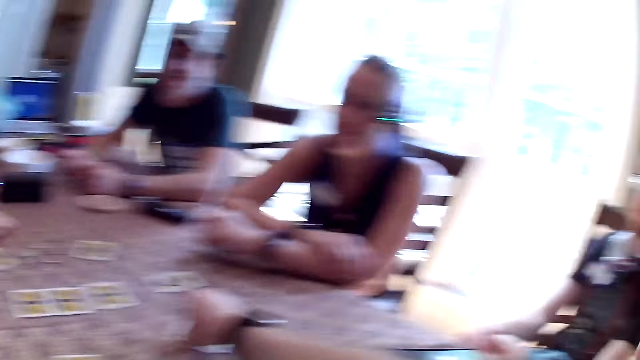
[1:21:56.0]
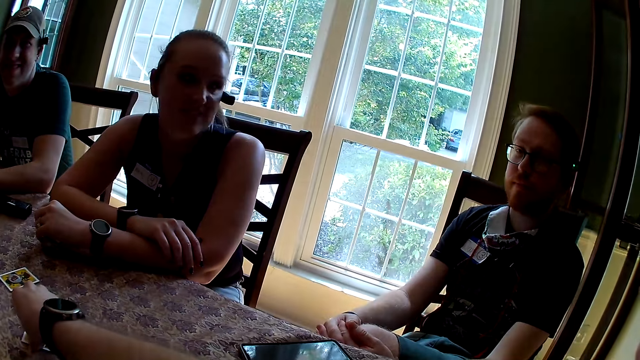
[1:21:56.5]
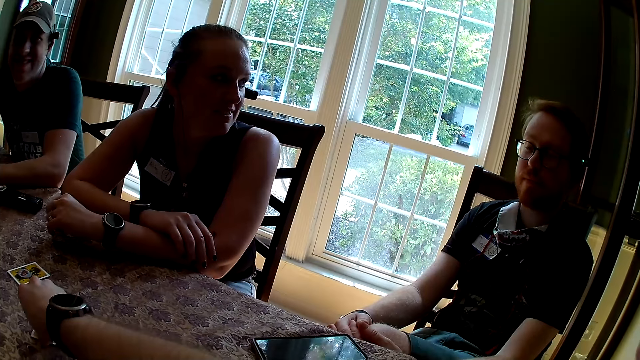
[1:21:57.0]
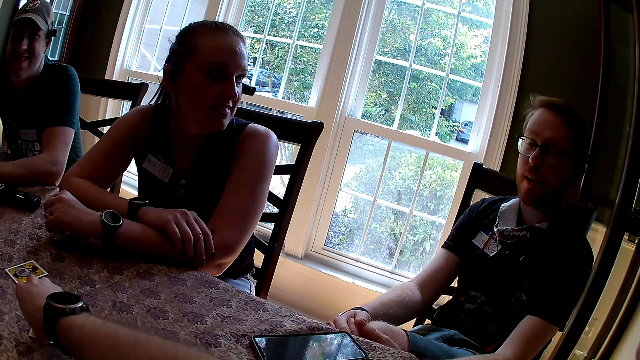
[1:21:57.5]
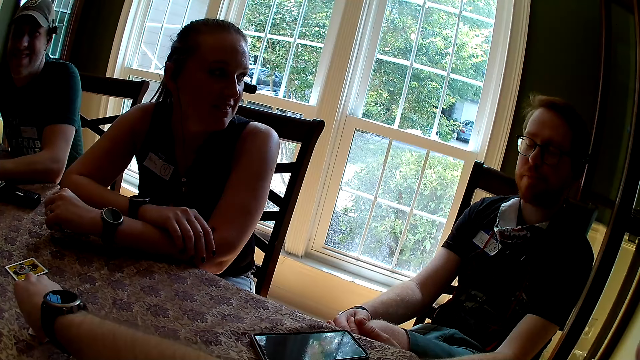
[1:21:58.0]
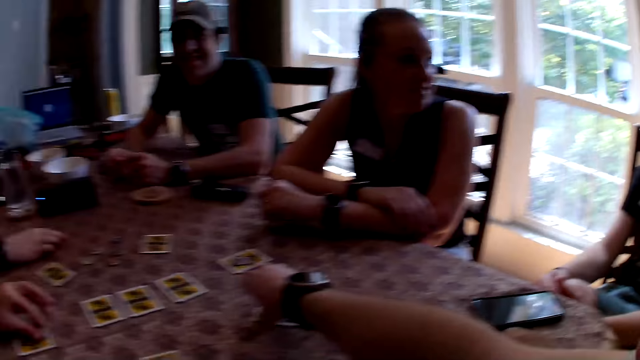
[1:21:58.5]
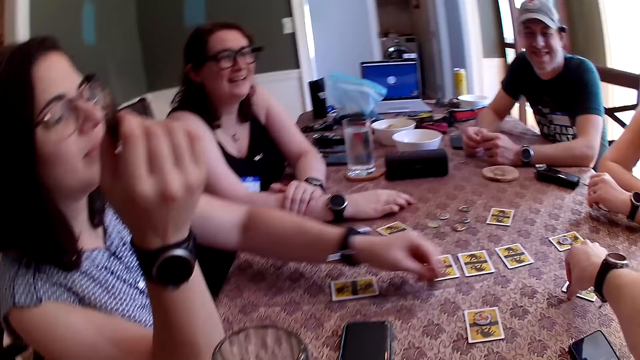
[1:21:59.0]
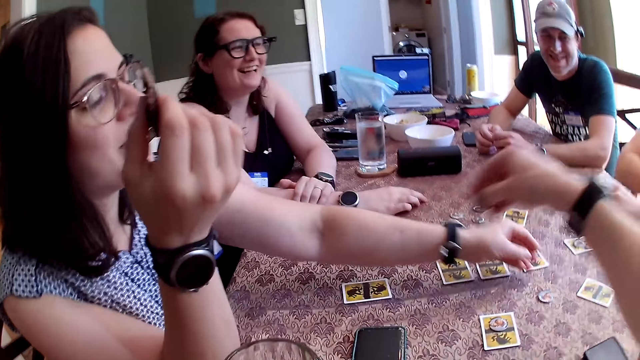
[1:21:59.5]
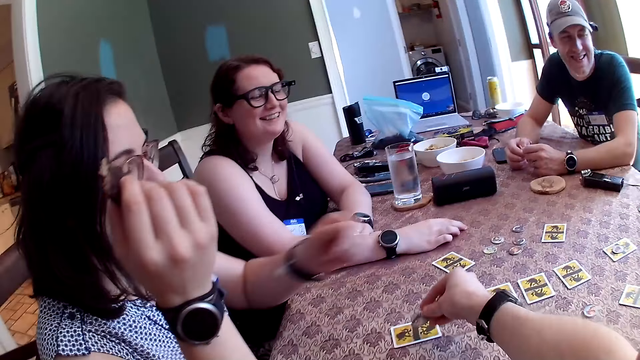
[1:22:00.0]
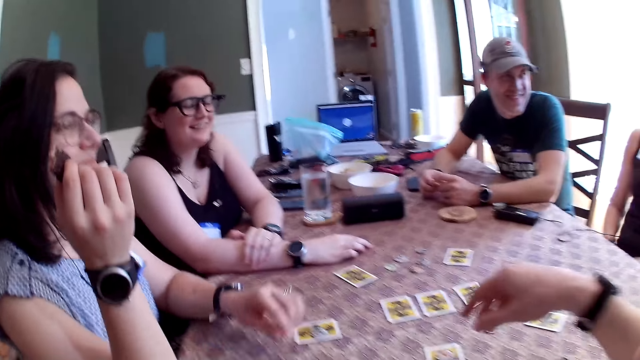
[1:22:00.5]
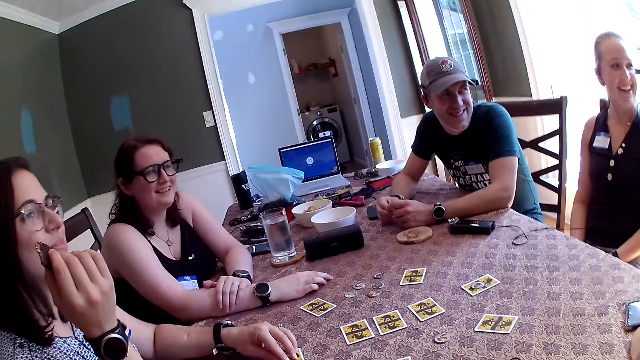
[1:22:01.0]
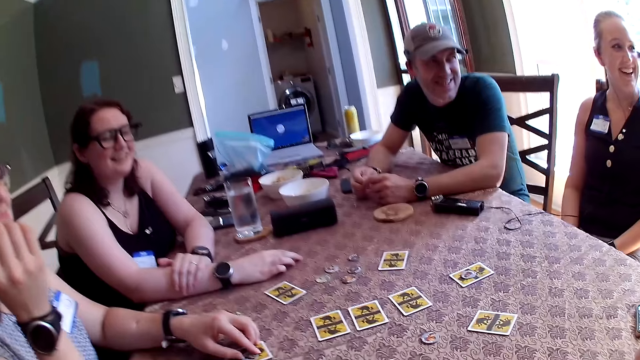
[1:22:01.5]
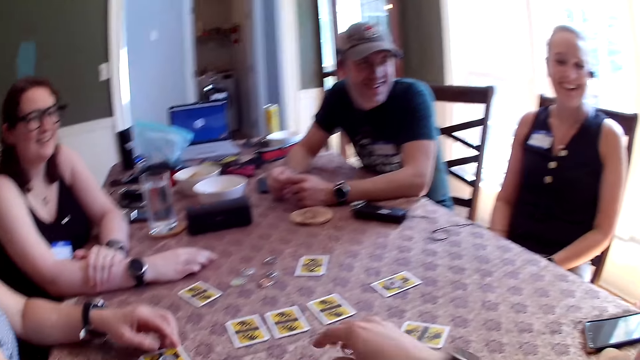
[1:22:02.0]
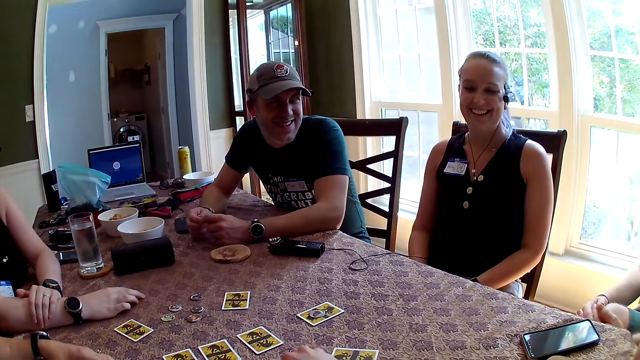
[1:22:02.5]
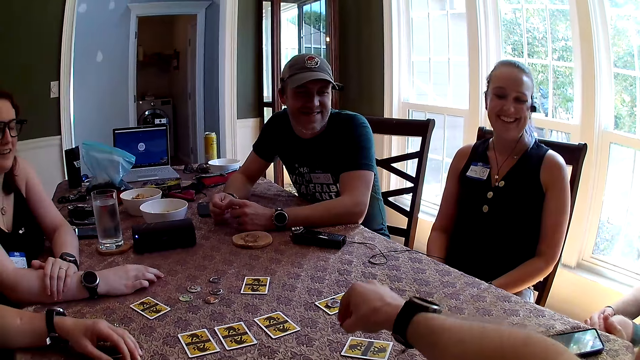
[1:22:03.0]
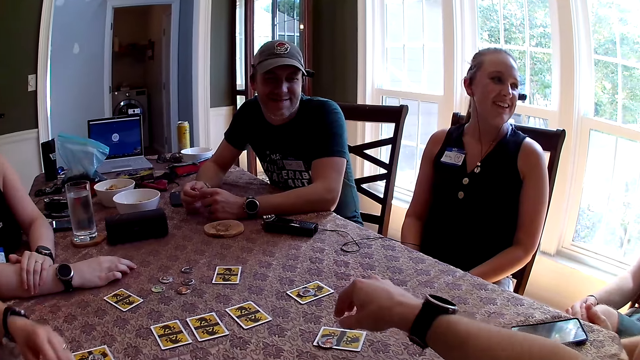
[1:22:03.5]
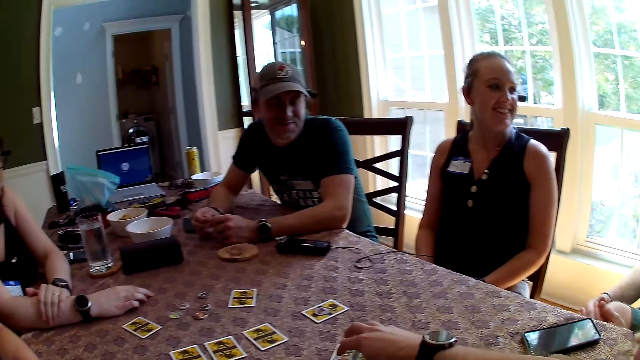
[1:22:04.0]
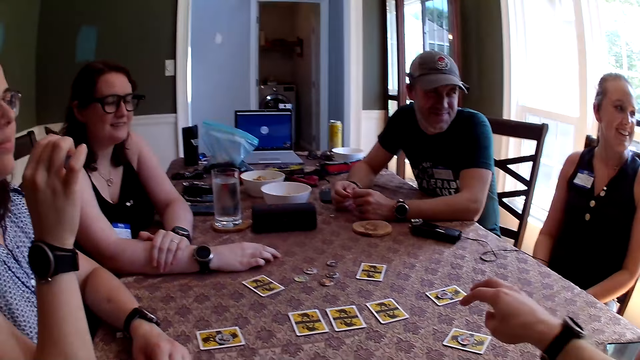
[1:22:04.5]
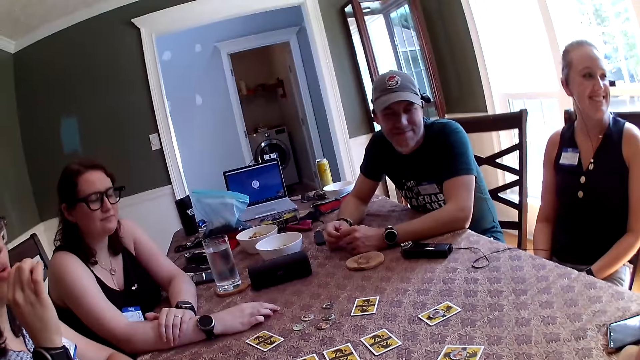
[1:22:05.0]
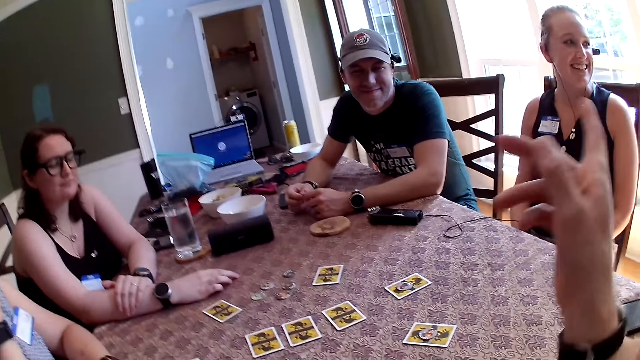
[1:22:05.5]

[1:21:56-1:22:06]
The camera wearer looks aside. He takes a token on a card with his right hand. A woman drops a token on the table with her left hand. The camera wearer drops the token on a card with his right hand. The woman touches the token with her left hand. The camera wearer takes a token from the table with his right hand. He drops the token on a card with his right hand. He shifts the token on the card with his right hand.

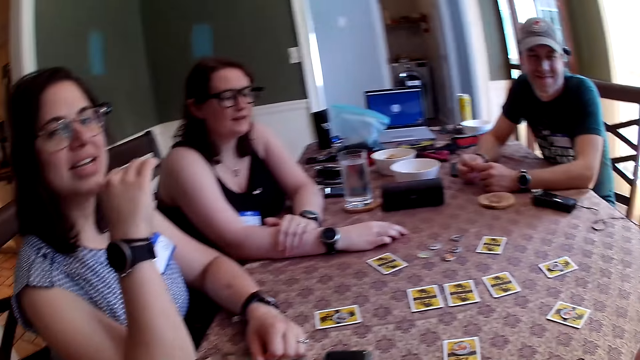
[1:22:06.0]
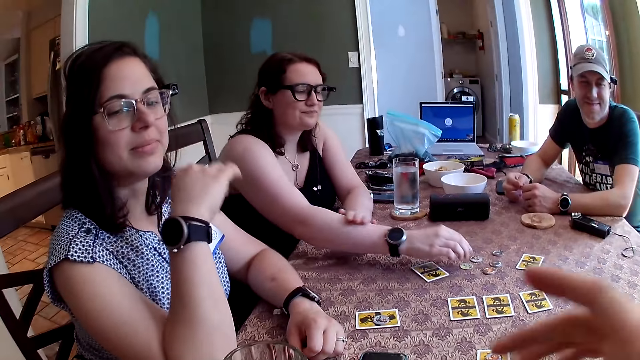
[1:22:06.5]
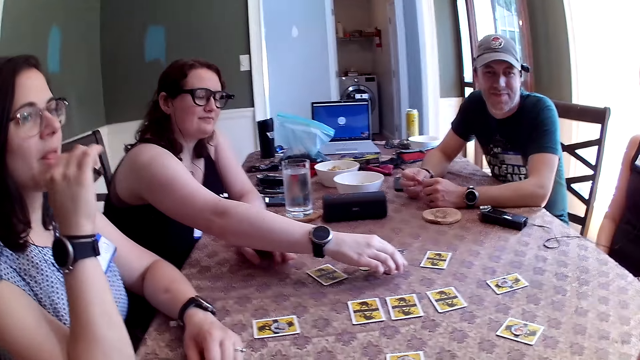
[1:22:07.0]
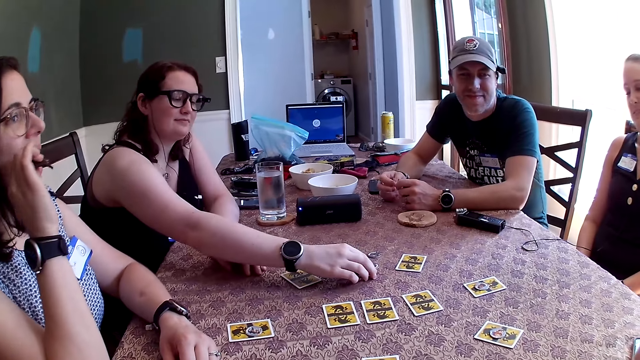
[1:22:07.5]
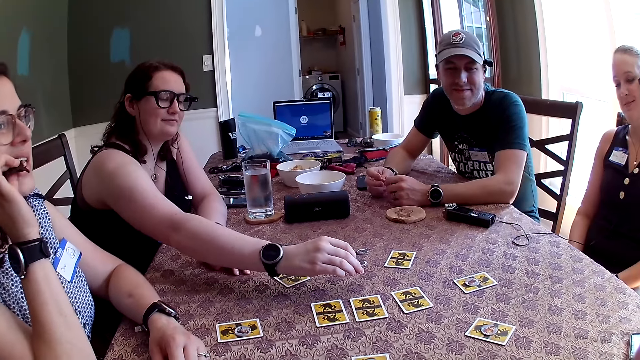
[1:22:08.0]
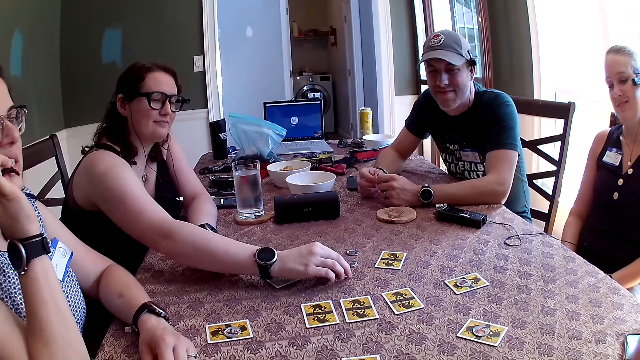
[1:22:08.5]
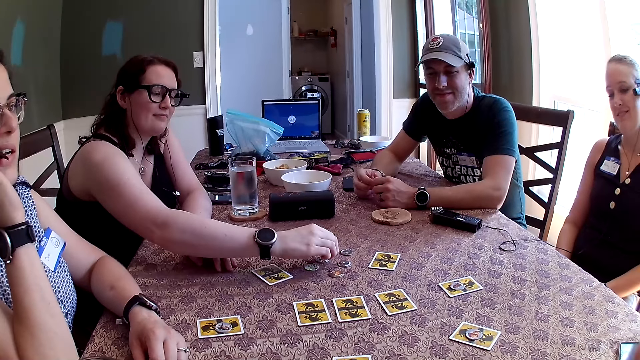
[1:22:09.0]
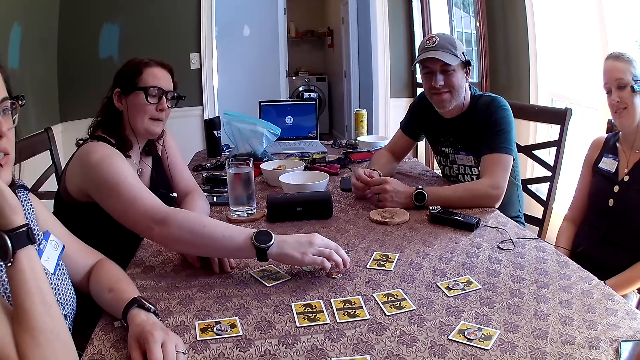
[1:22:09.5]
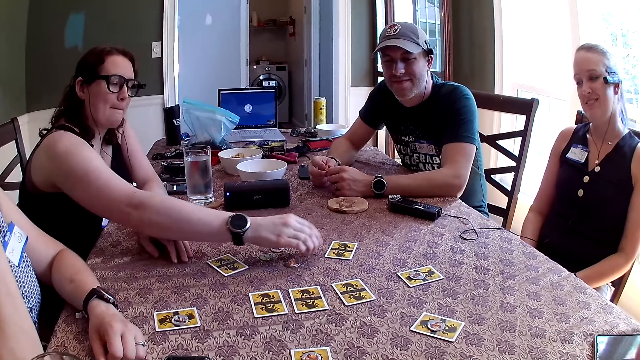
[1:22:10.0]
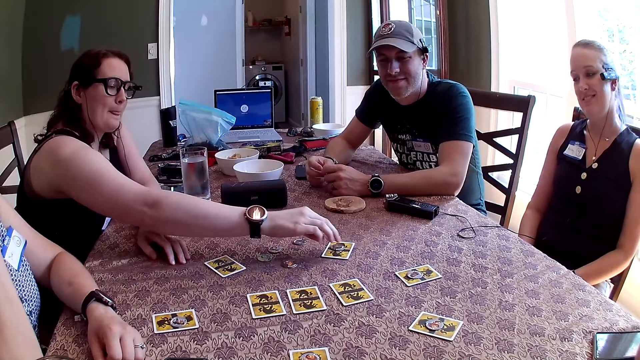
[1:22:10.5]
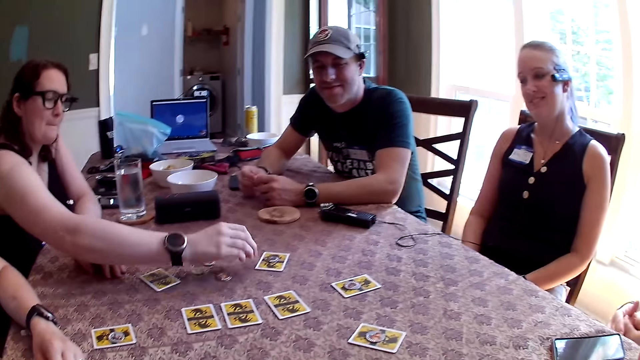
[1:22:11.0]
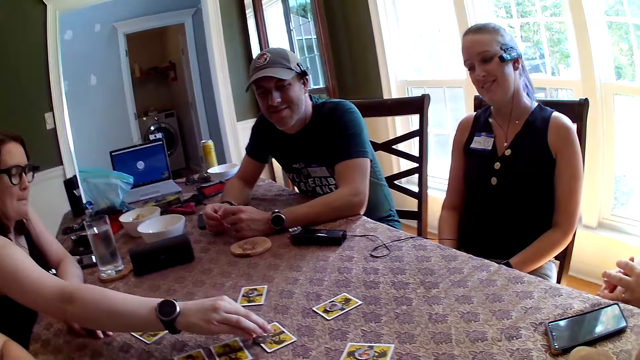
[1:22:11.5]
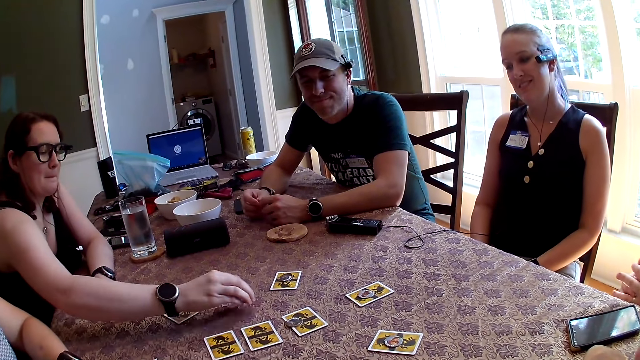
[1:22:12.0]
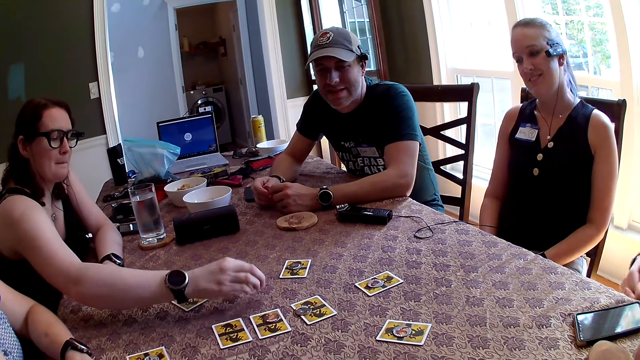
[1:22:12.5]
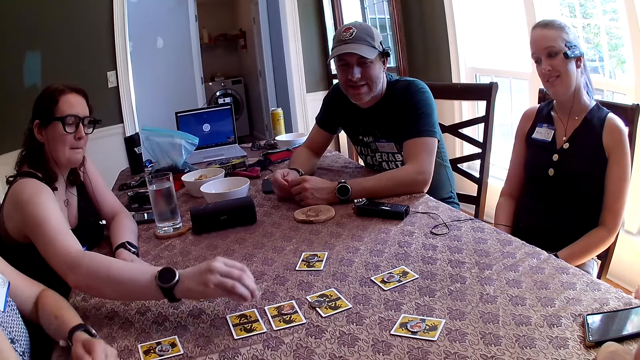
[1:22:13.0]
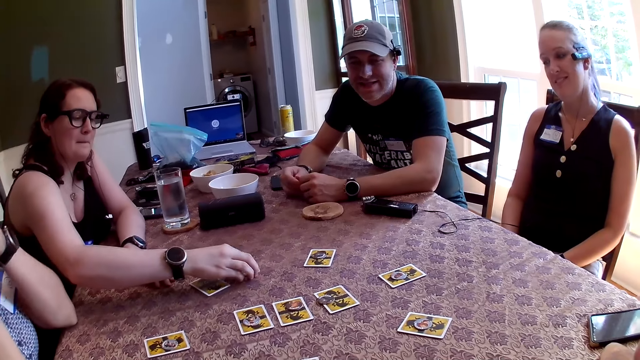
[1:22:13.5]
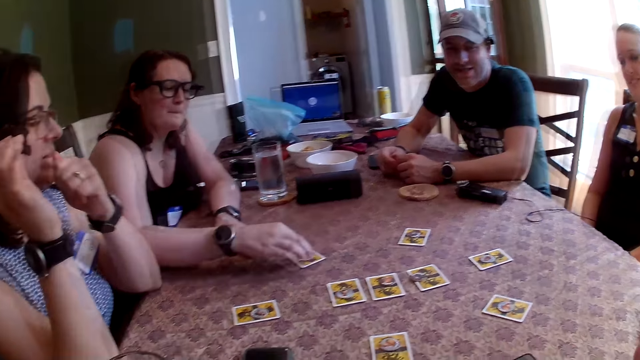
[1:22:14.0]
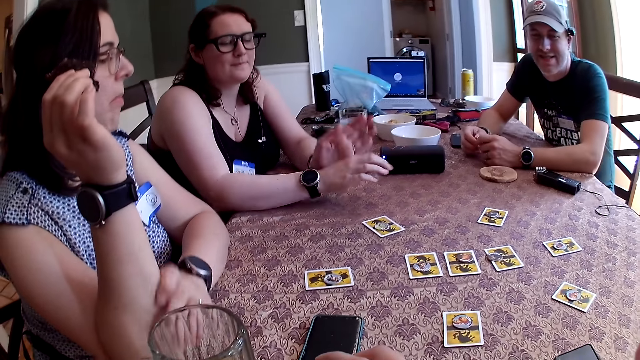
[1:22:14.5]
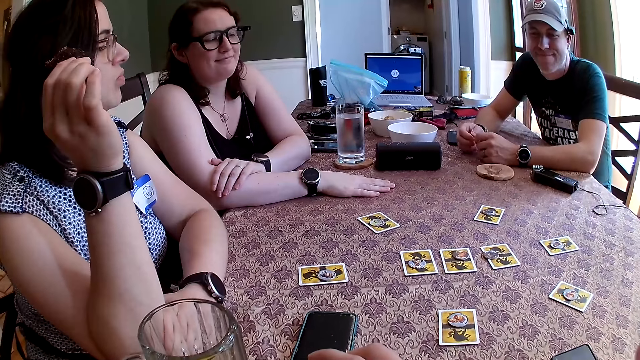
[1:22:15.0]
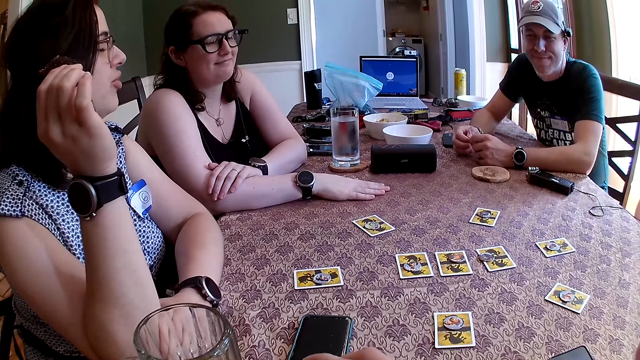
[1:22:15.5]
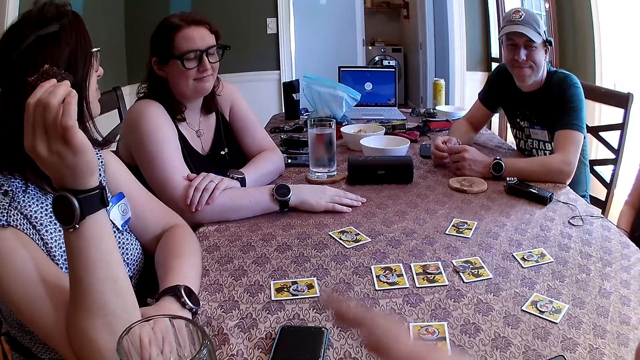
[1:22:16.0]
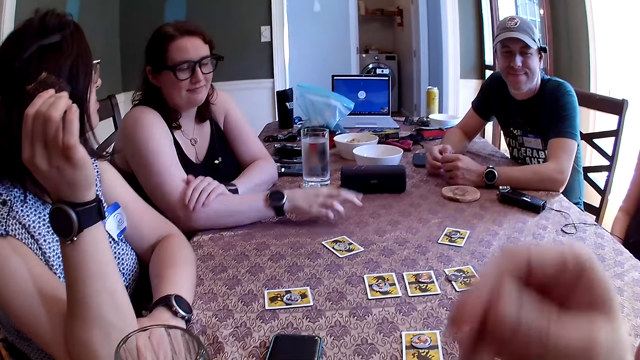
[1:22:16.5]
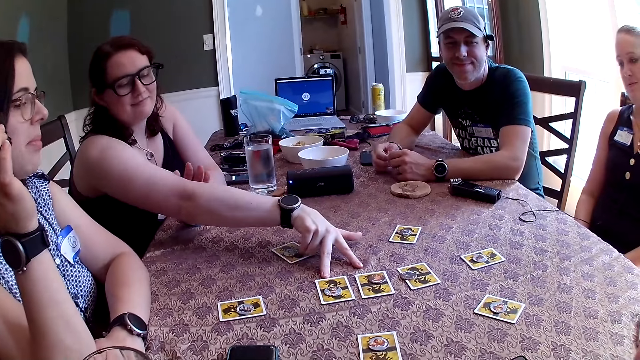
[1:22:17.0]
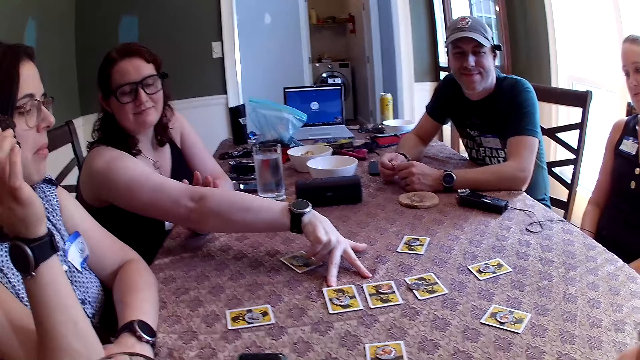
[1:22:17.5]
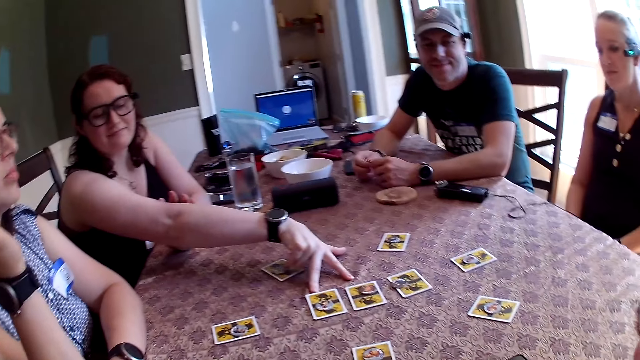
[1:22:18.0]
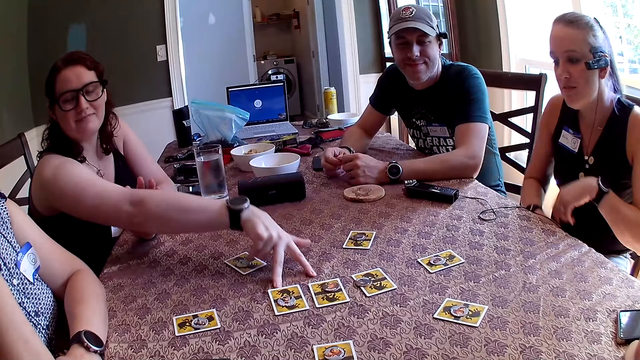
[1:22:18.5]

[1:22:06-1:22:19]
The camera wearer lifts the right hand and moves the right hand. A woman takes a token on the table with her right hand. The woman puts down the token on the table with her right hand. The camera wearer looks forward. The woman takes a token on the table with her right hand. The woman puts down the token on a card with her right hand. The woman takes a token on the table with her right hand. The woman puts down the token on a card with her right hand. The woman takes a token on the table with her right hand. The woman puts down the token on a card with her right hand. The woman takes a token on the table with her right hand. The woman puts down the token on a card with her right hand. The woman takes a token on the table with her right hand. The woman puts down the token on a card with her right hand. The camera wearer looks at the left. The woman touches the table with her right hand.
